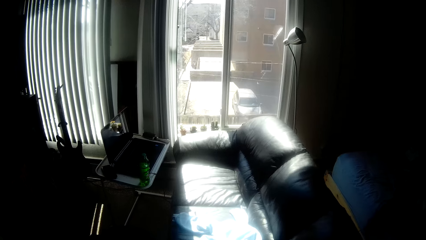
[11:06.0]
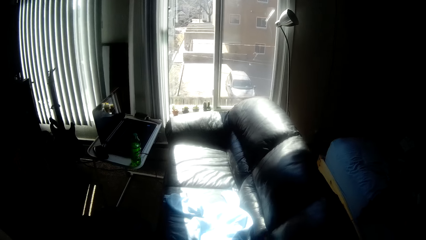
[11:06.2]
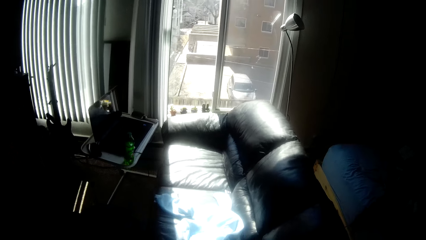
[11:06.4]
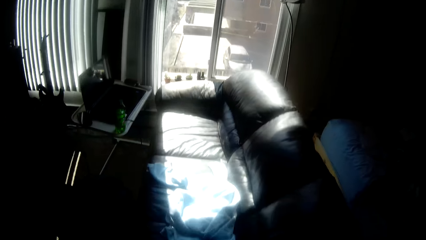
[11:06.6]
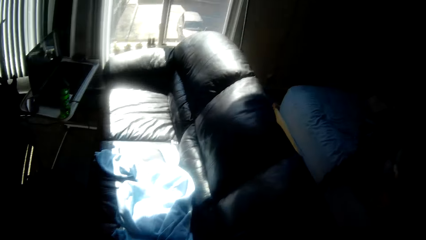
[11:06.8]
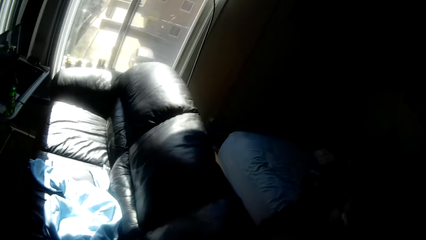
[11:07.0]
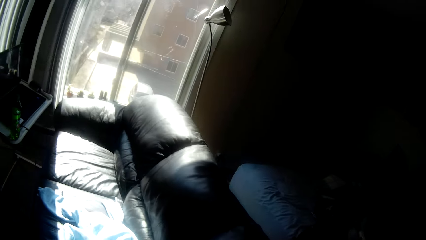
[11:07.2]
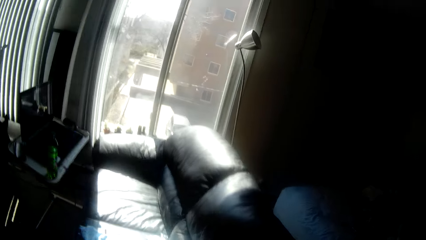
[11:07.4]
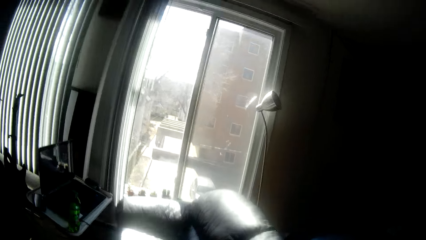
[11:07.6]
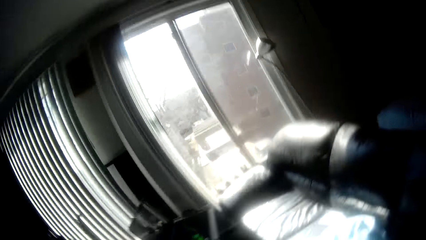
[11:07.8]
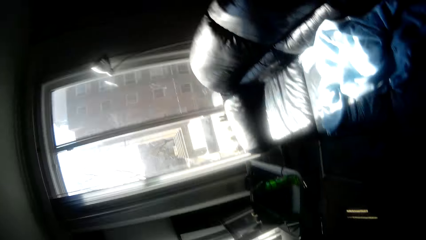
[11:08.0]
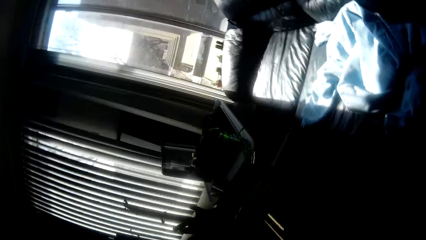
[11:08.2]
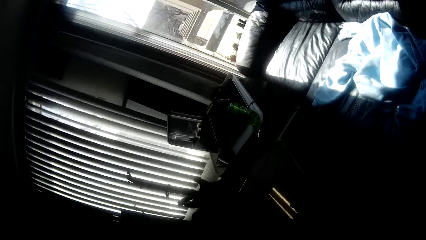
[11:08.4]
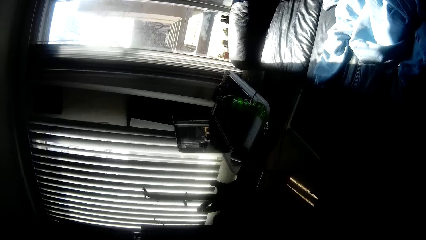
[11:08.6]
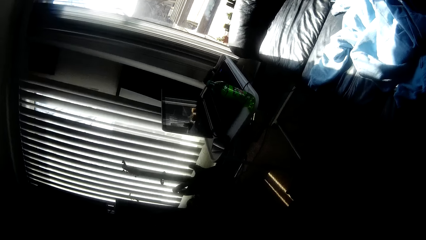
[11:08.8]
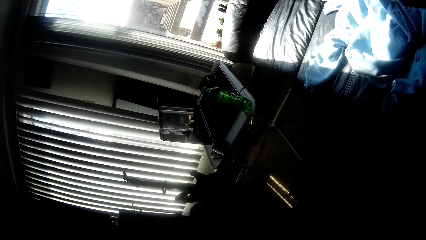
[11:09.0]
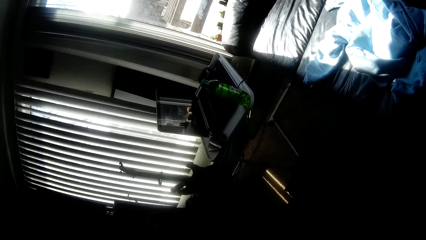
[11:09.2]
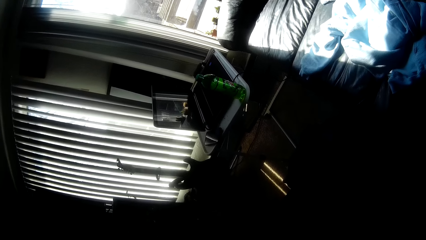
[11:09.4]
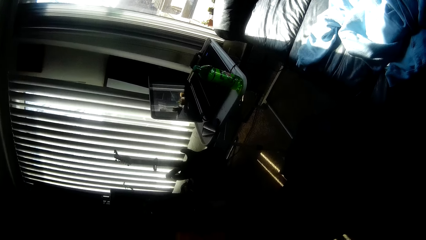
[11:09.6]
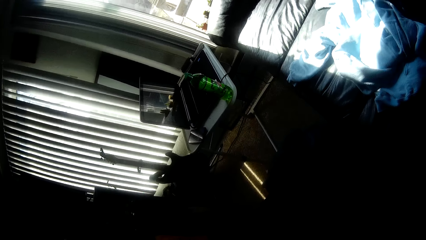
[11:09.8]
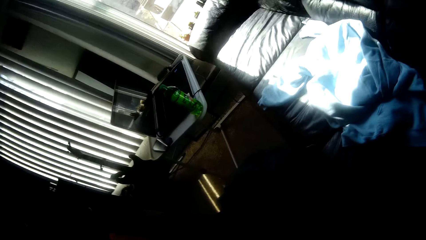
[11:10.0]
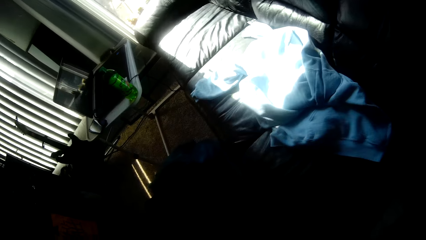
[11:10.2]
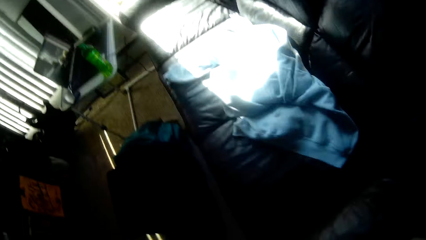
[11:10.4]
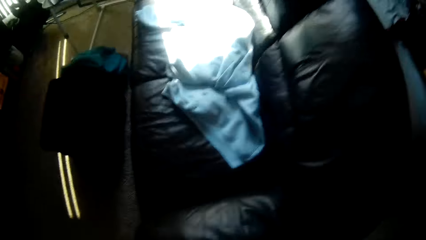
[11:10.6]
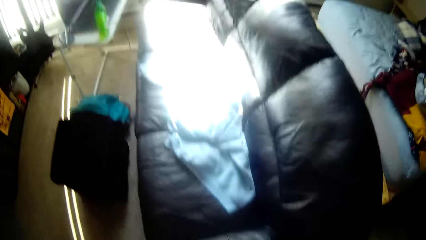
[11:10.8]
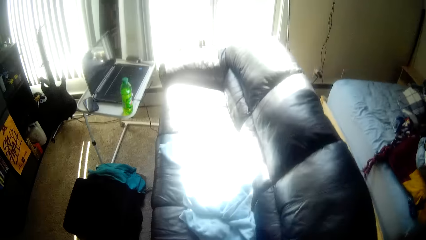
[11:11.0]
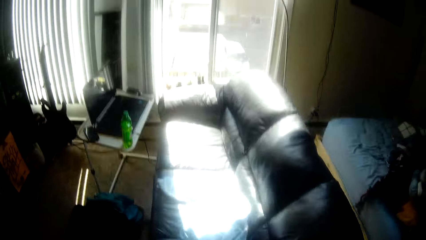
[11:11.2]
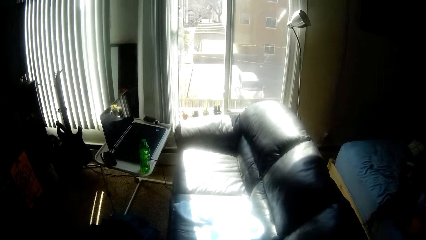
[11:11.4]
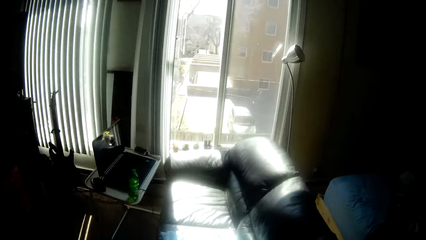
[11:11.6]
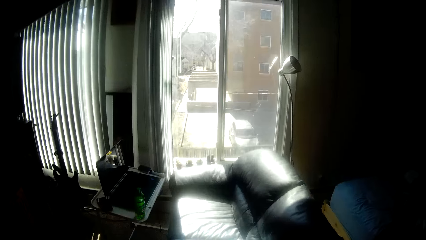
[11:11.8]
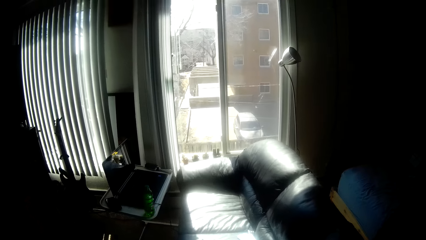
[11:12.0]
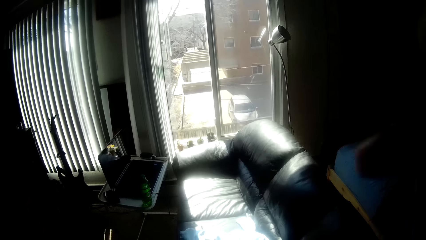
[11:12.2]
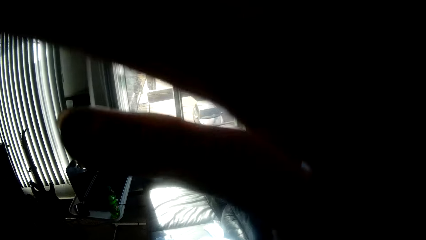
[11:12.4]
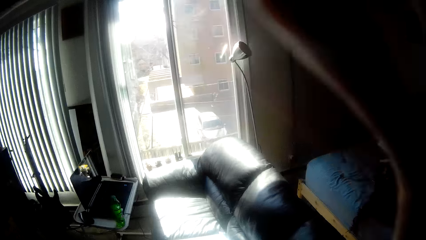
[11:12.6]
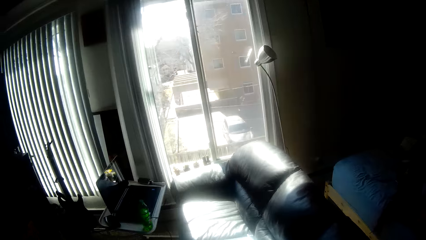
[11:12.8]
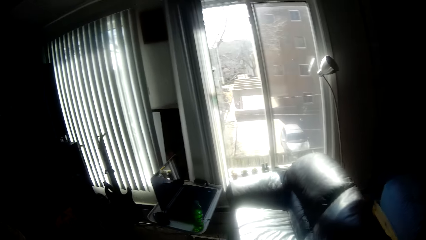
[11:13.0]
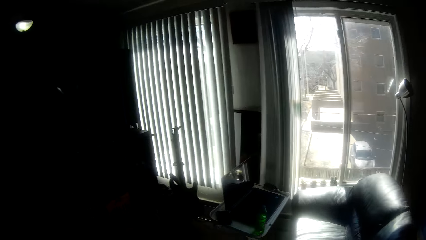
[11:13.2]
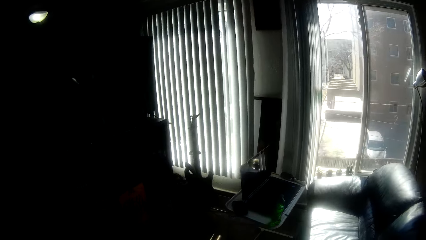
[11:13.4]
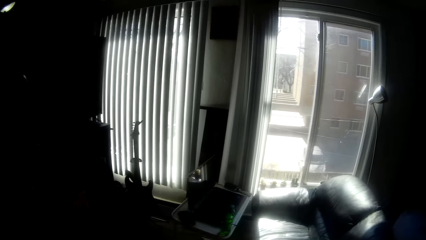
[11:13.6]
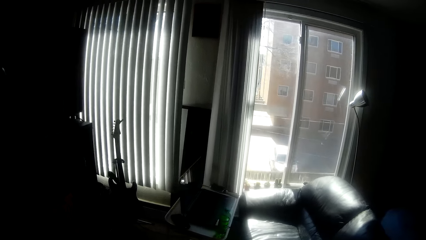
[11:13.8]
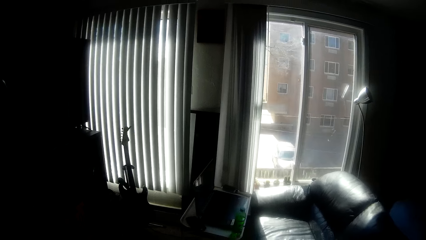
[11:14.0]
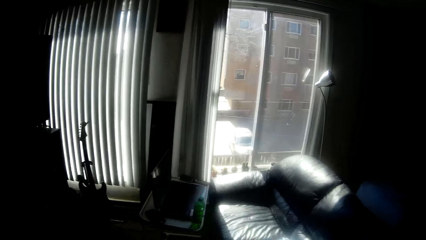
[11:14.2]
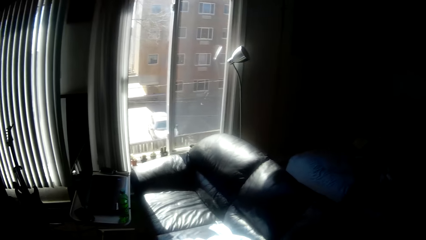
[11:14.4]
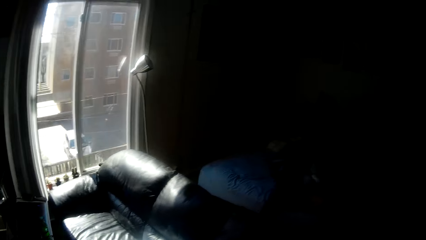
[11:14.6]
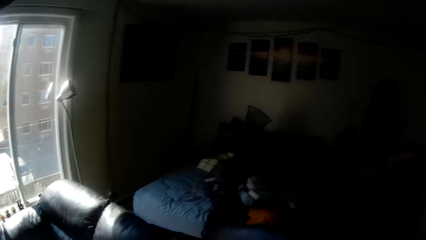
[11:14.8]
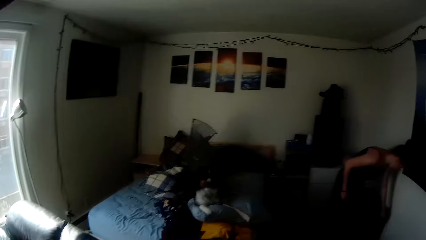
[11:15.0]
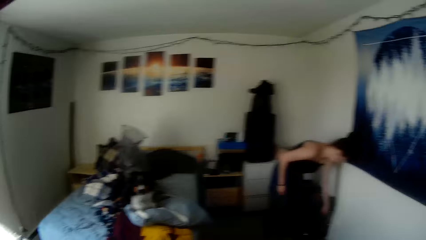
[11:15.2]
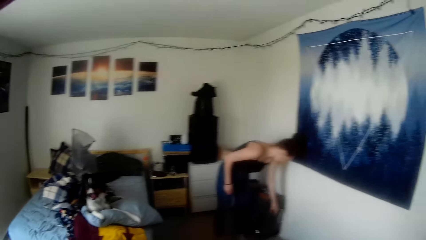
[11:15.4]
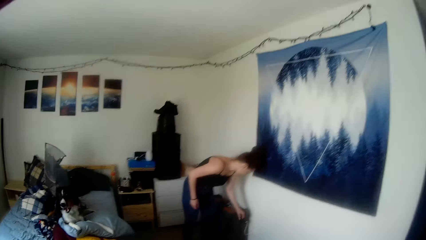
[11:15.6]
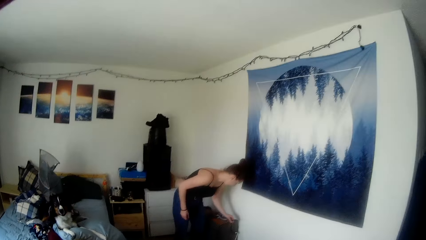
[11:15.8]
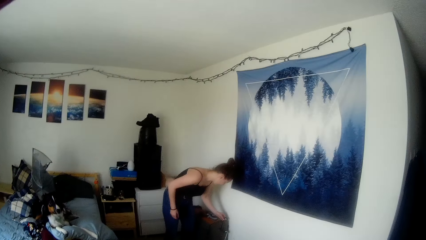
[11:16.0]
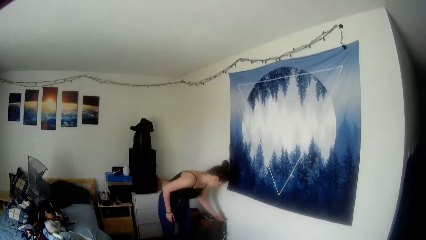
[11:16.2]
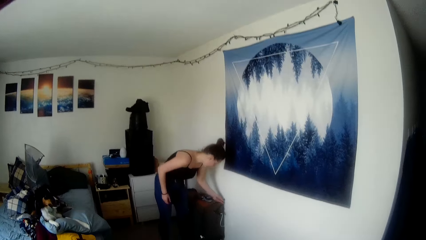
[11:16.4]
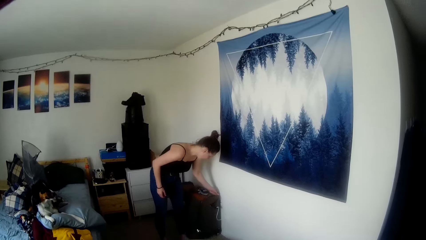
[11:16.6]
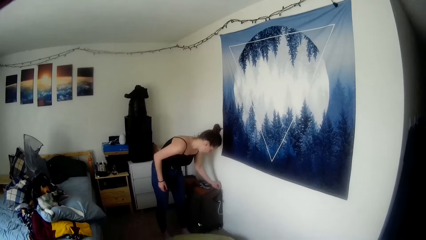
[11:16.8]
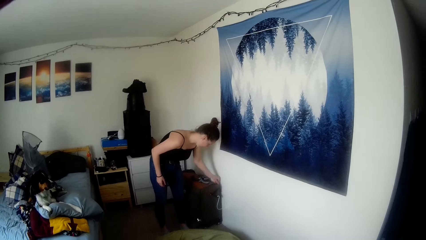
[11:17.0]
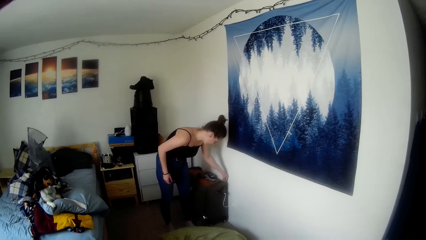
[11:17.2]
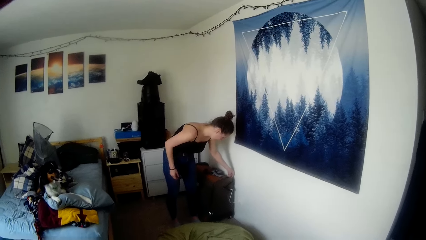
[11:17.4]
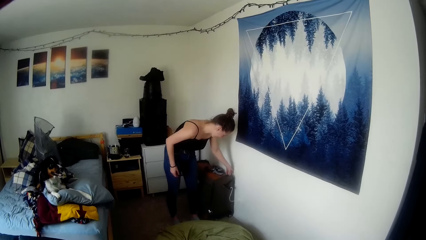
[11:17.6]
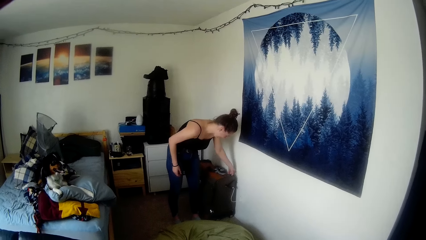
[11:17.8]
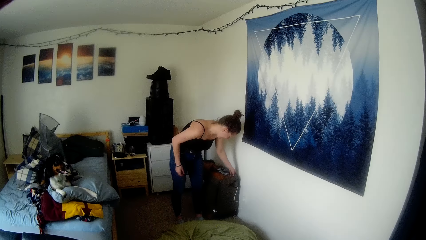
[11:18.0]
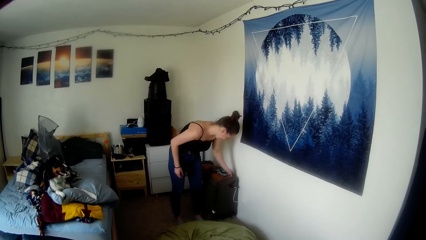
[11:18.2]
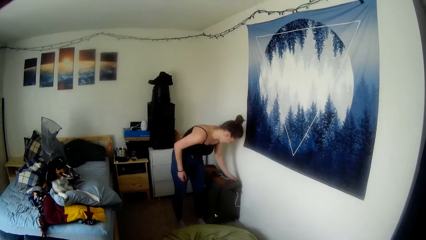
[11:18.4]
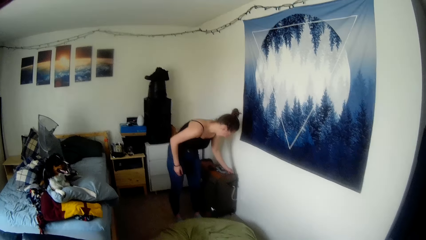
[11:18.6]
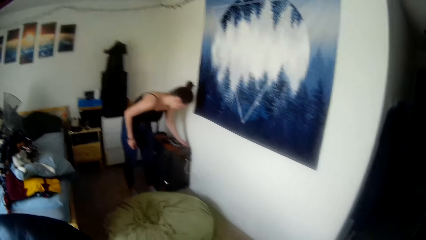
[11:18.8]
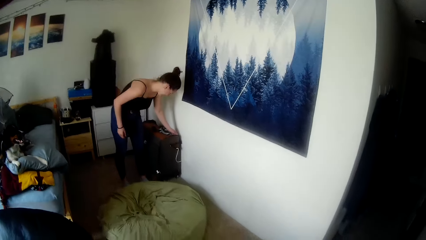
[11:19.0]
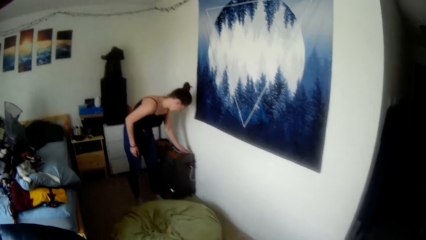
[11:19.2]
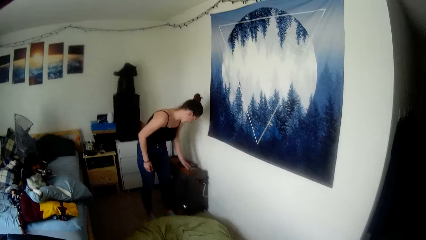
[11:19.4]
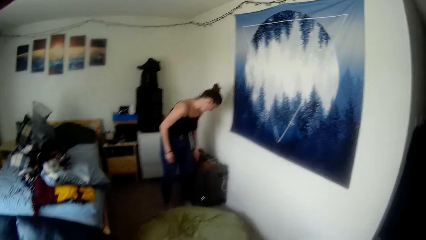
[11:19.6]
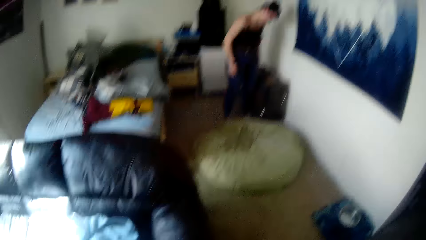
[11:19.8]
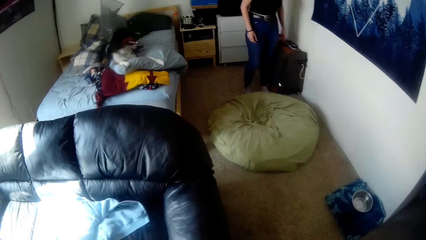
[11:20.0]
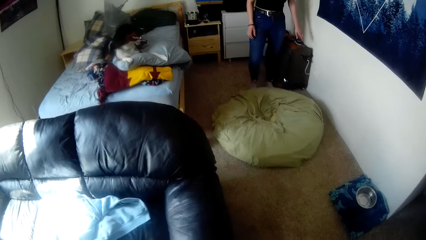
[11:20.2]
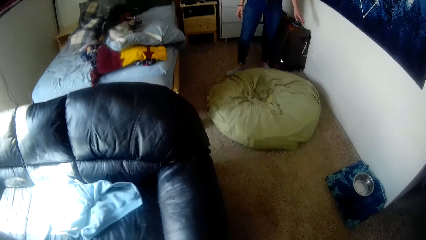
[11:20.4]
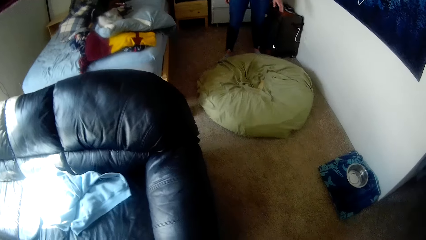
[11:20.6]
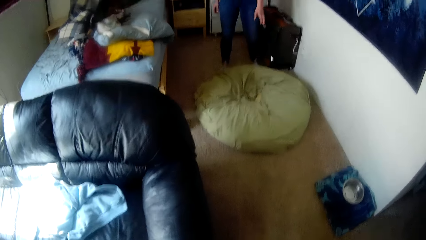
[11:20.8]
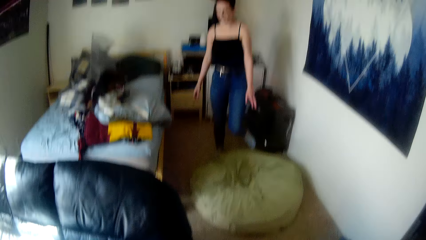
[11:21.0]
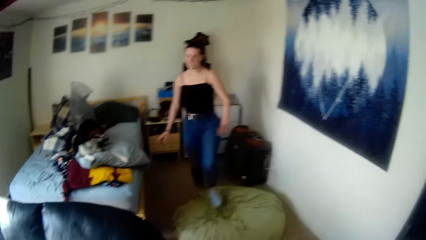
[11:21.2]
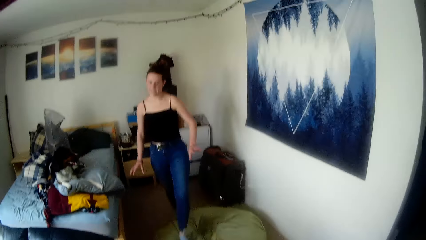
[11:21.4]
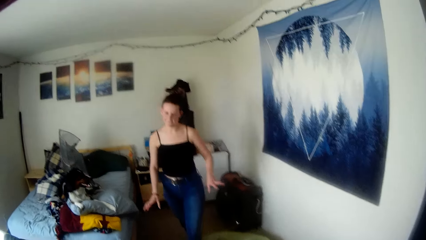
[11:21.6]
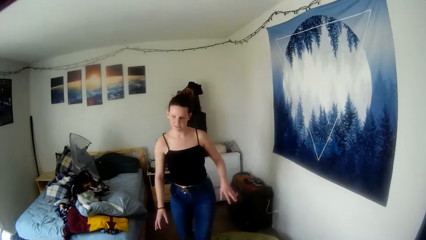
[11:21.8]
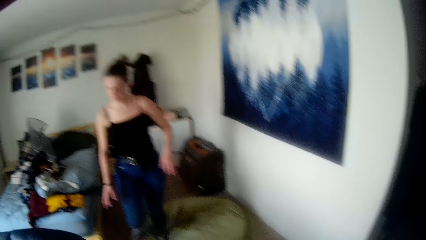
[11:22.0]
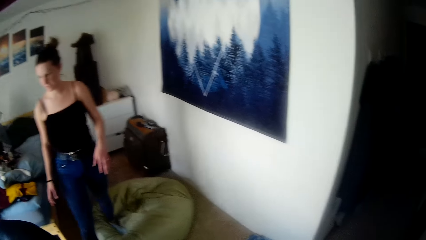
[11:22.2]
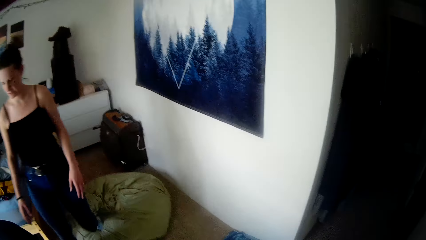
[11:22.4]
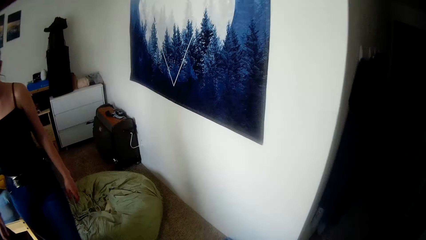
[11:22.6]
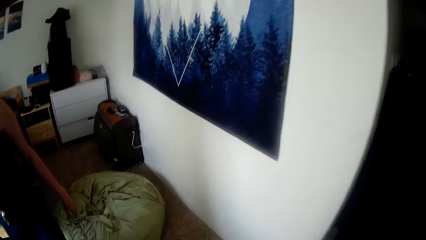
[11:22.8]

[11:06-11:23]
The camera wearer raises a hand up. They look around. They raise the hand up. They stare at a lady. The lady closes the bag zip. The camera wearer walks. They look around. The lady walks from the bag towards the camera wearer.
